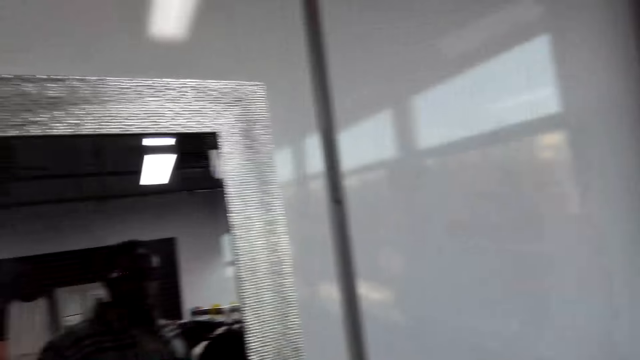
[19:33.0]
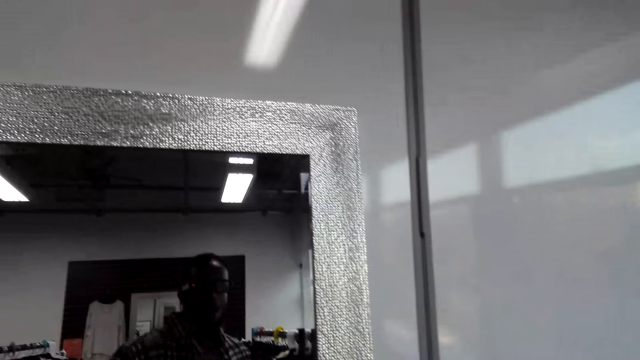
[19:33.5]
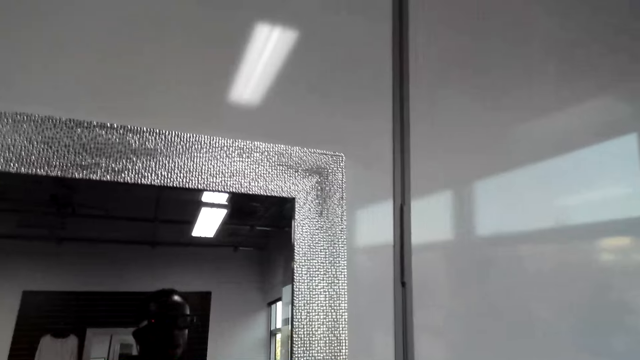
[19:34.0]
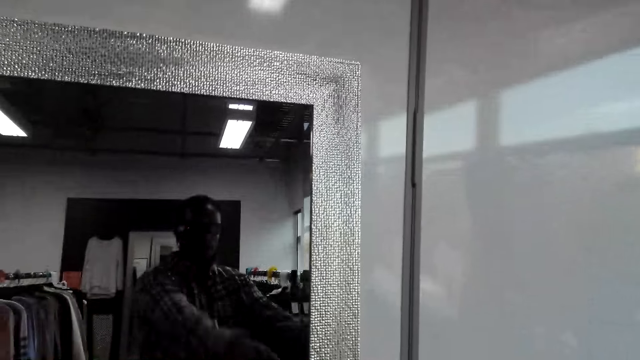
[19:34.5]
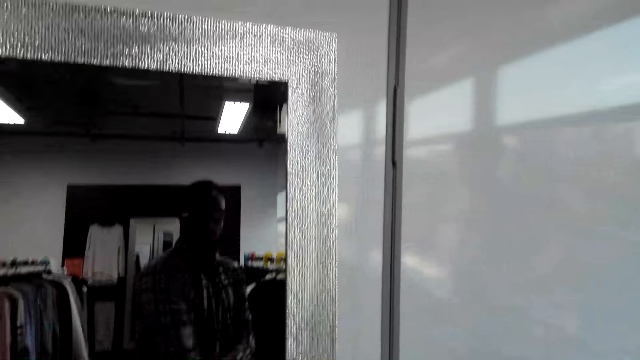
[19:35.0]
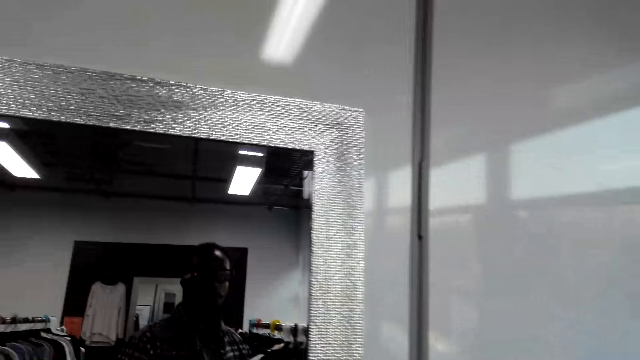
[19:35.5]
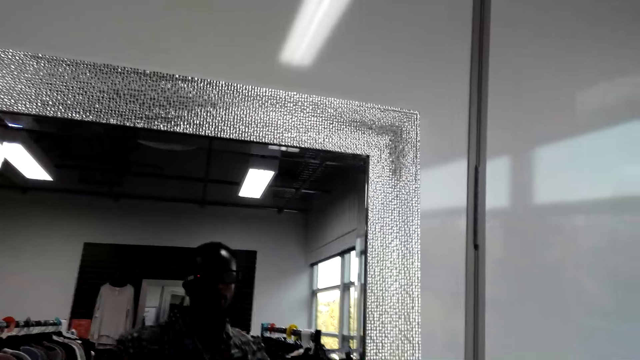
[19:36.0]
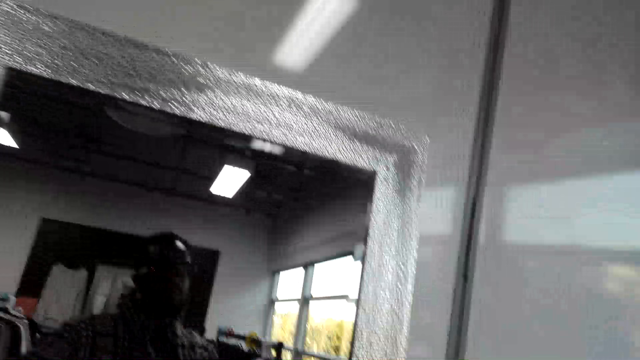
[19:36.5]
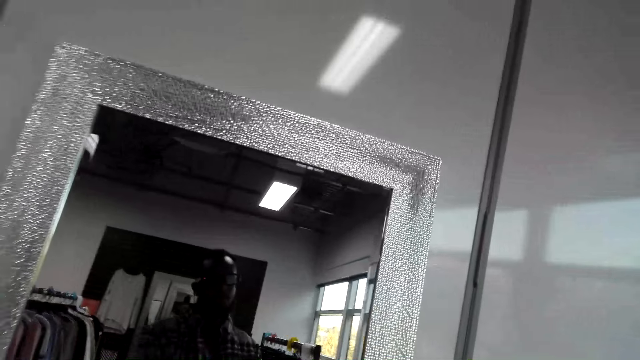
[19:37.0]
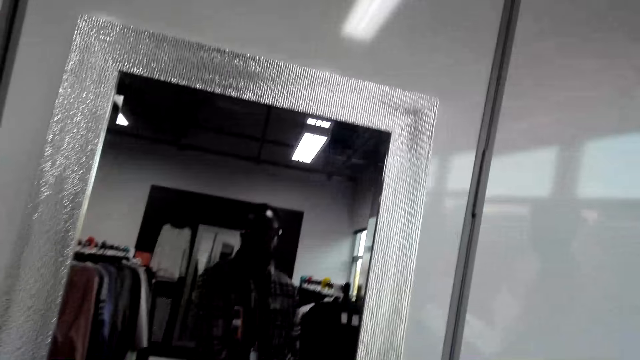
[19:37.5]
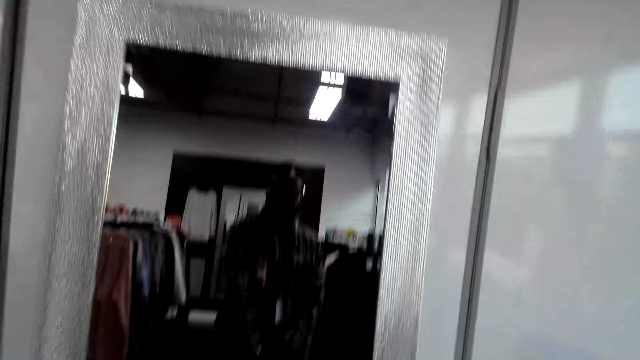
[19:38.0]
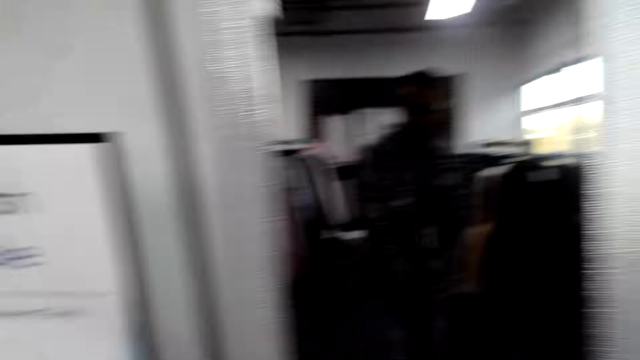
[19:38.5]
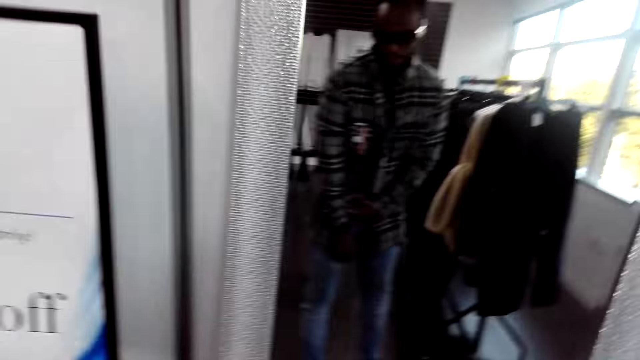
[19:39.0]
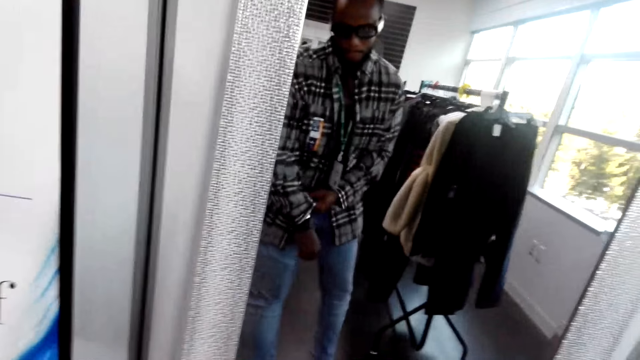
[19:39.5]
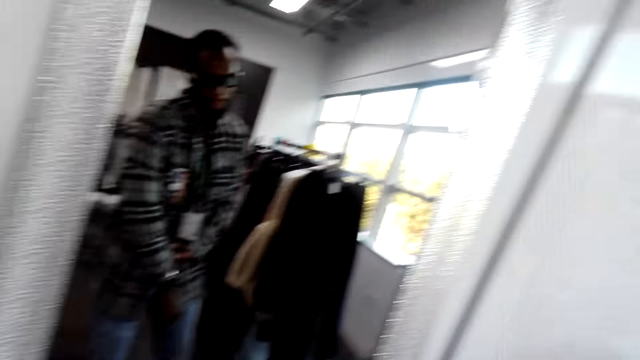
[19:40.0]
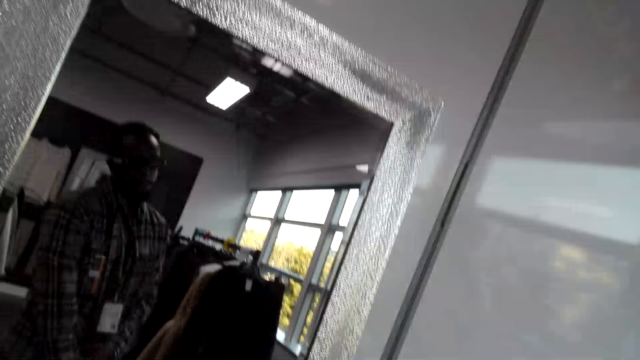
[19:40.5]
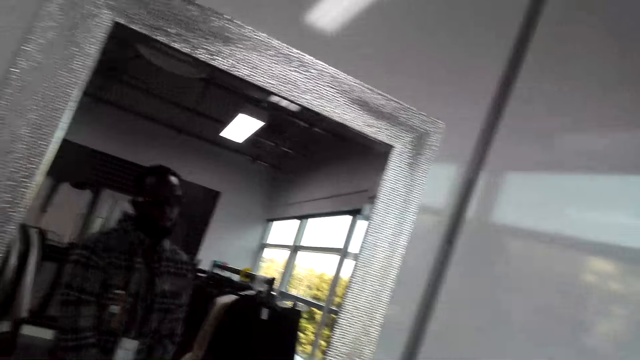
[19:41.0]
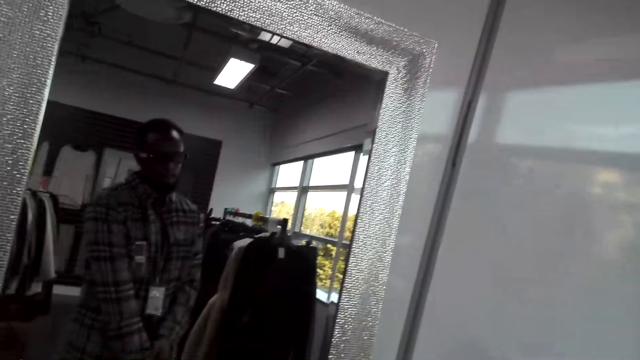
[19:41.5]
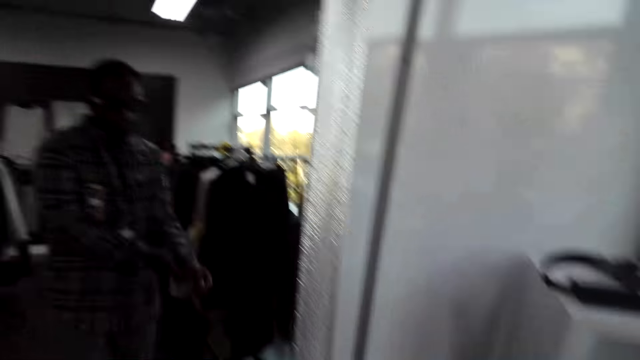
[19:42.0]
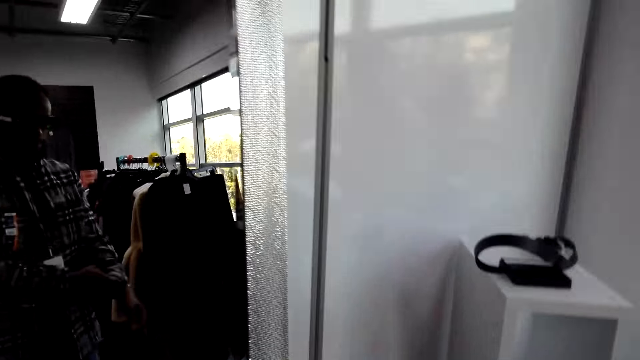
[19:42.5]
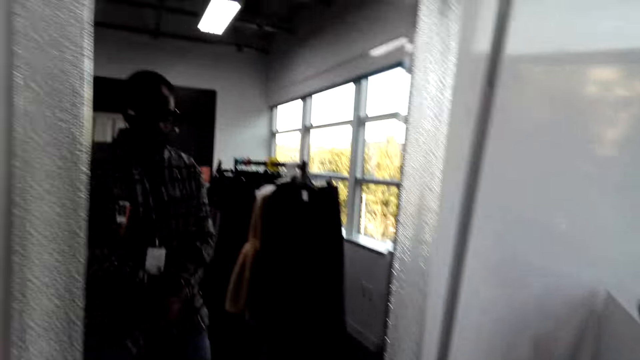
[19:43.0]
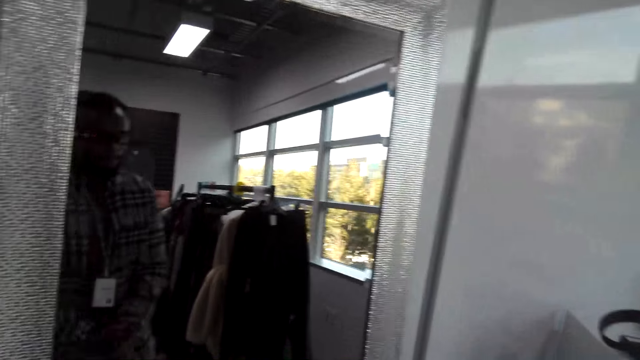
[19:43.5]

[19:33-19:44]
The camera wearer looks at the mirror on the wall.

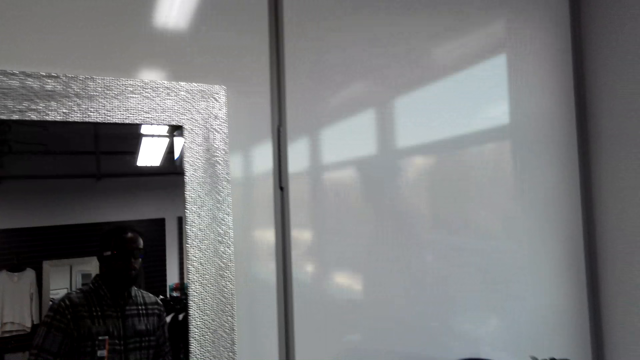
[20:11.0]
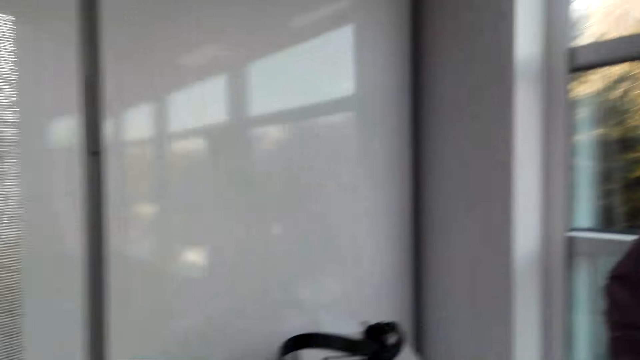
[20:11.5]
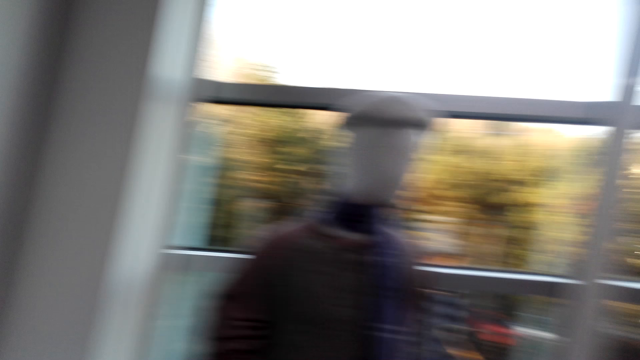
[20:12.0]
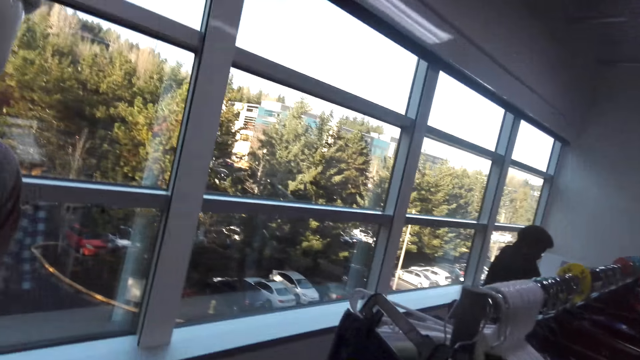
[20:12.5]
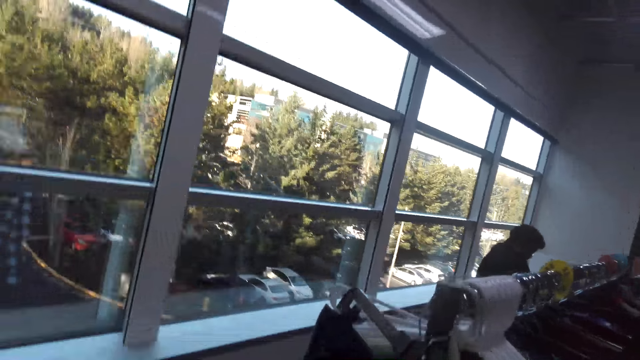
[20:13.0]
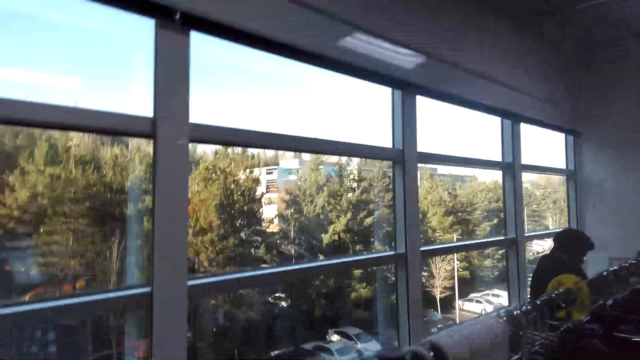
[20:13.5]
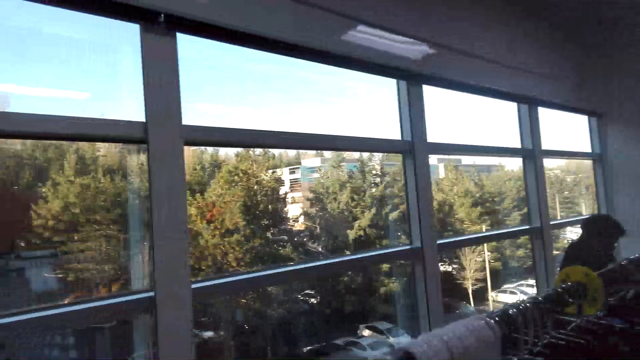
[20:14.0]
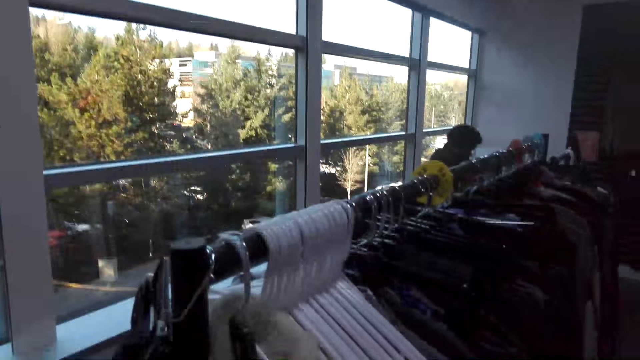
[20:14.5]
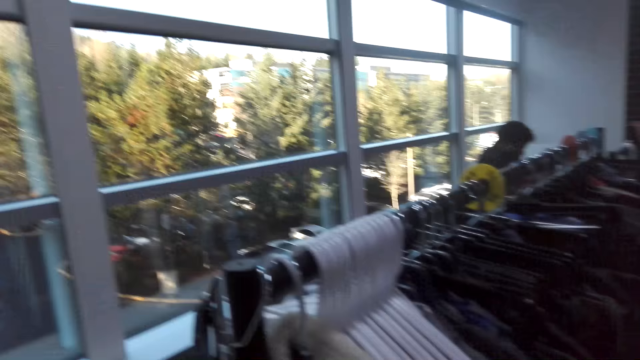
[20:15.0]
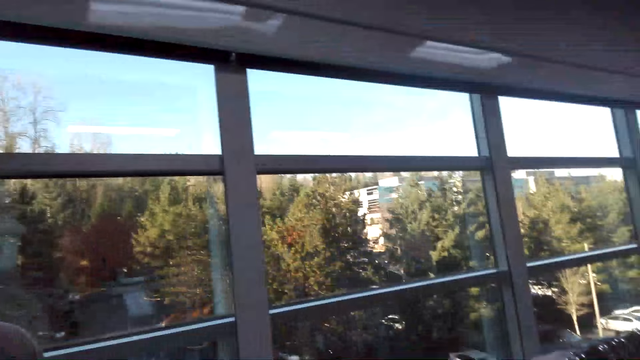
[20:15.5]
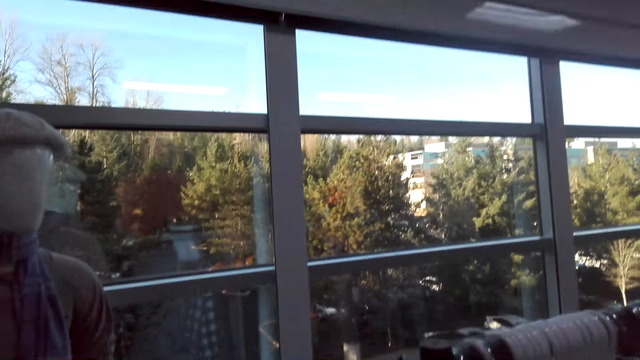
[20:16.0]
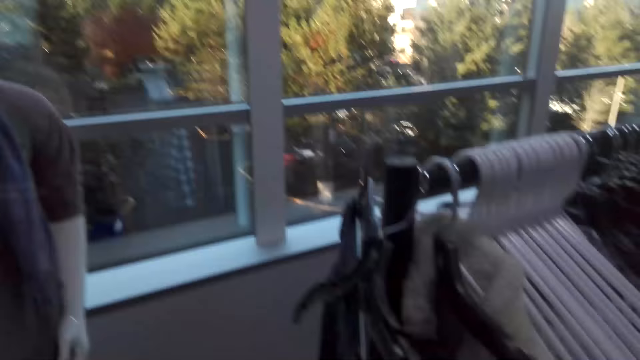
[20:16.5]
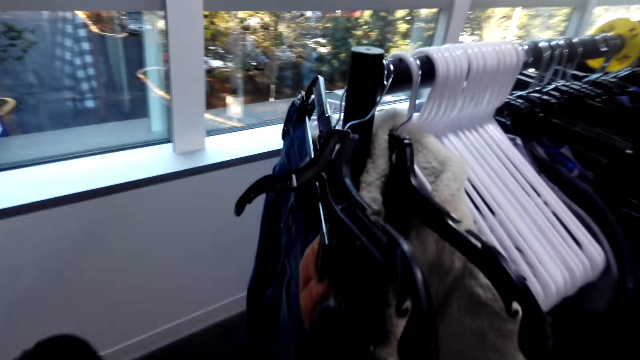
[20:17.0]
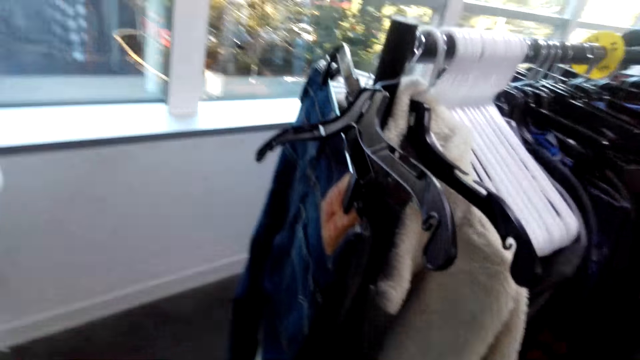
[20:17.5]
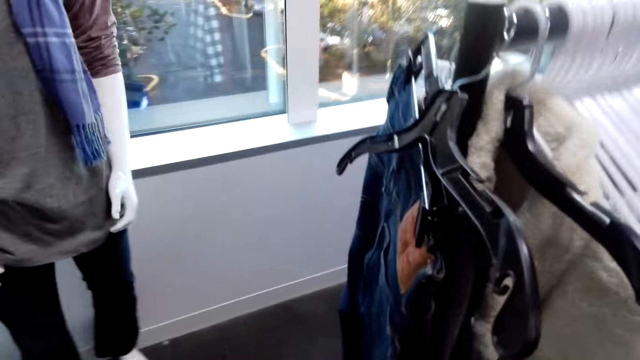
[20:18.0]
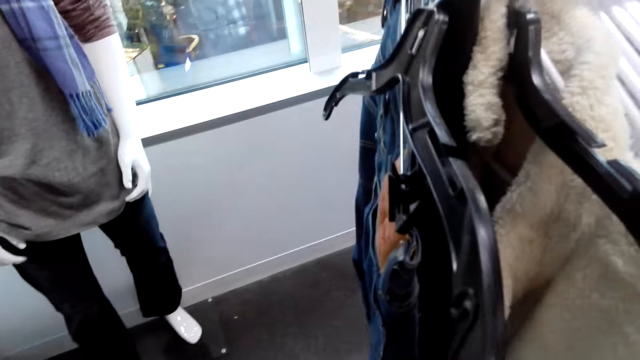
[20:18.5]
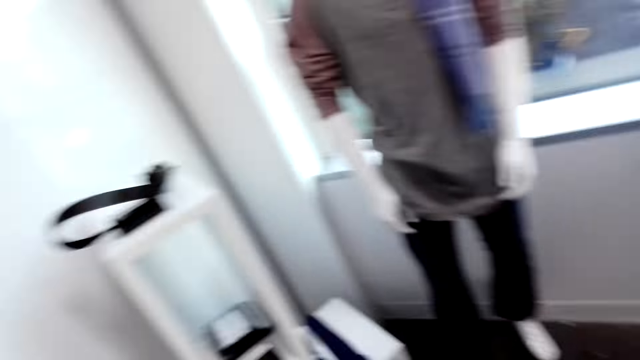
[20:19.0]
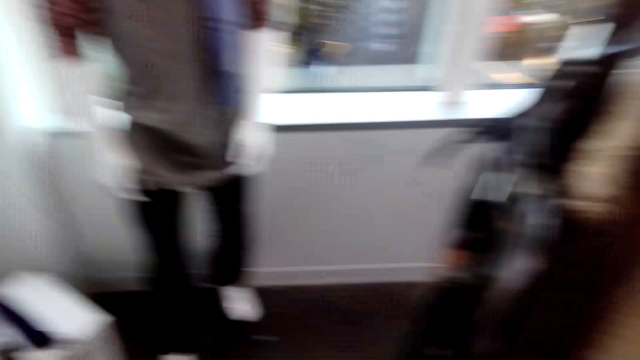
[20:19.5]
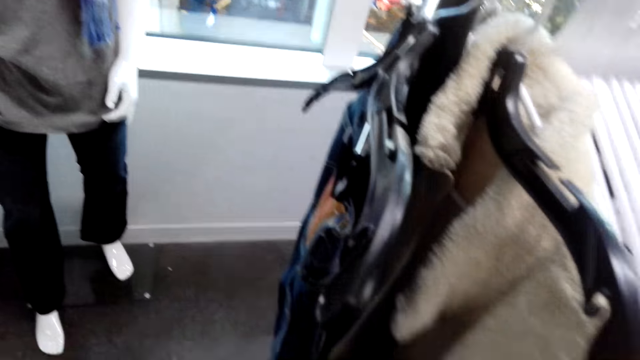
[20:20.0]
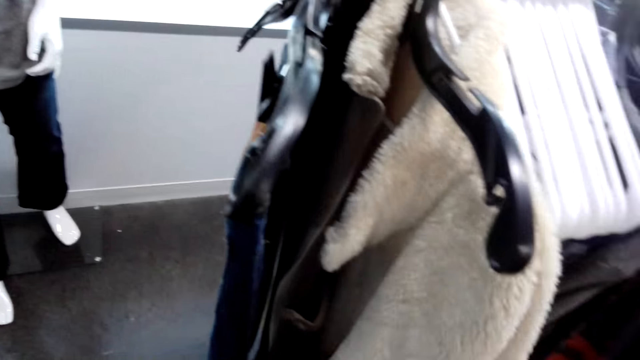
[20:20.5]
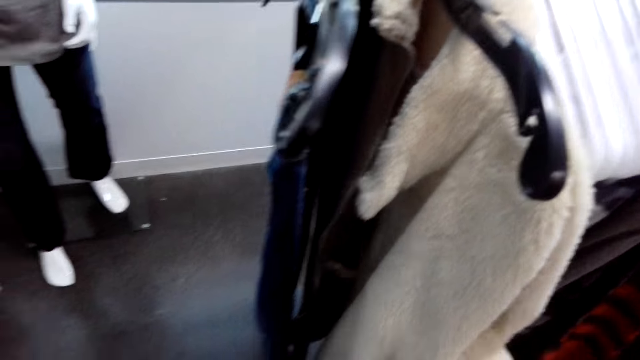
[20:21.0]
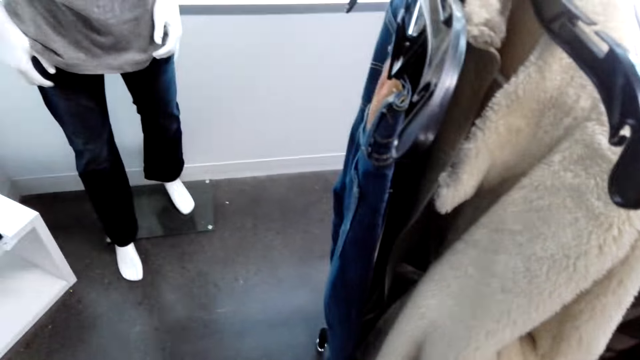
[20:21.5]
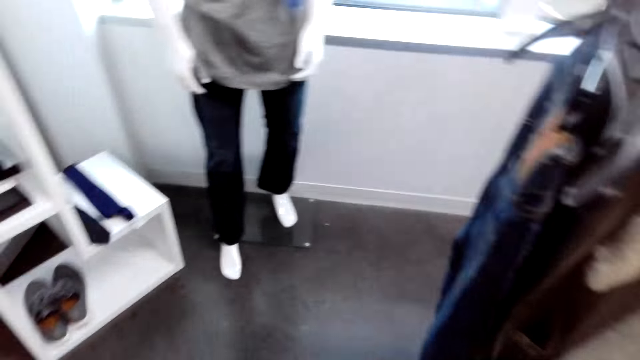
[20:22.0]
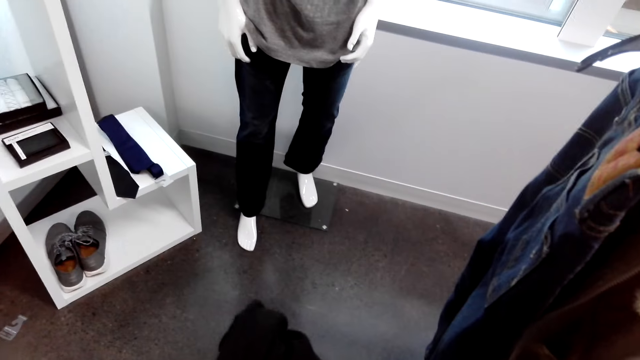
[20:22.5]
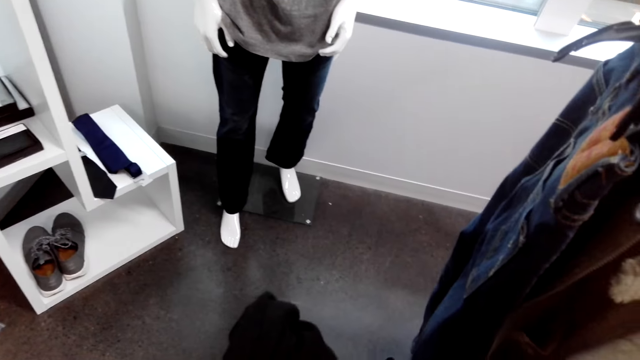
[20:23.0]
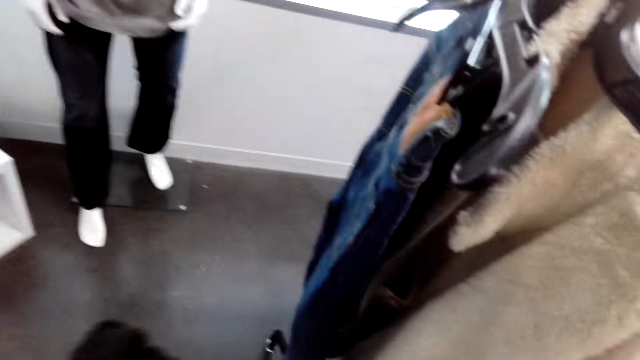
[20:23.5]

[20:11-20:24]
The camera wearer looks around.
